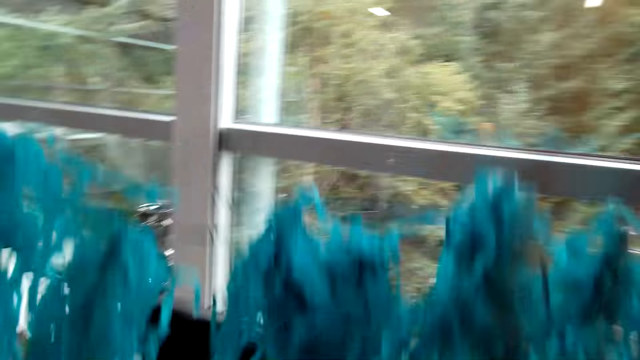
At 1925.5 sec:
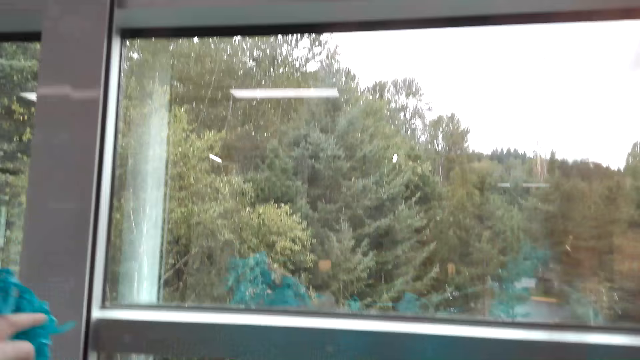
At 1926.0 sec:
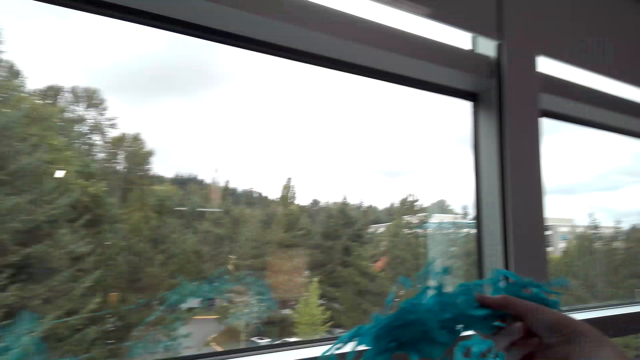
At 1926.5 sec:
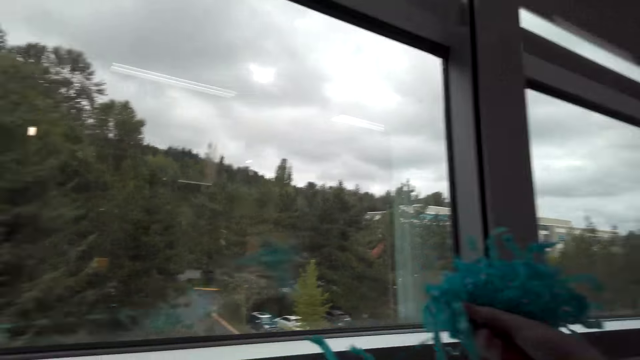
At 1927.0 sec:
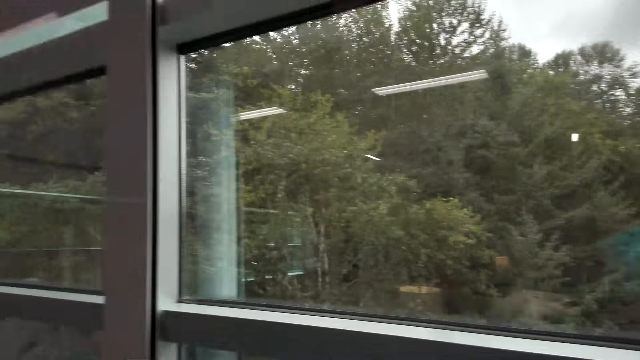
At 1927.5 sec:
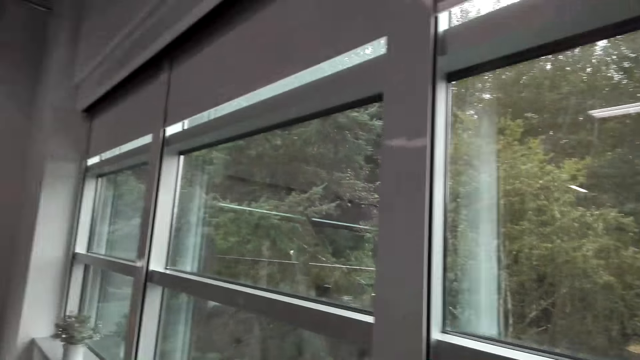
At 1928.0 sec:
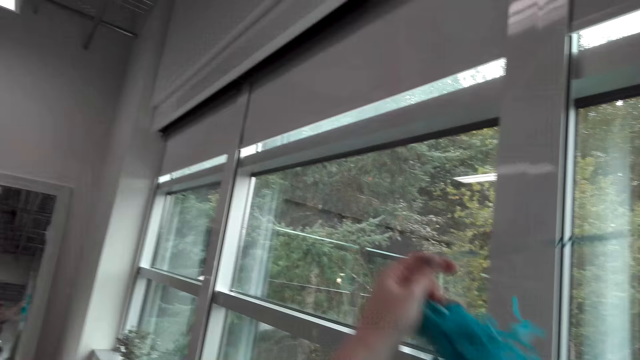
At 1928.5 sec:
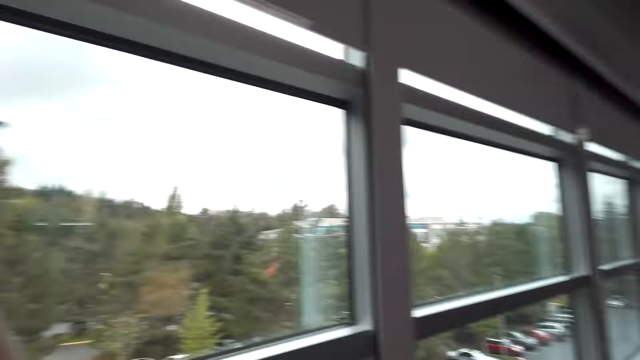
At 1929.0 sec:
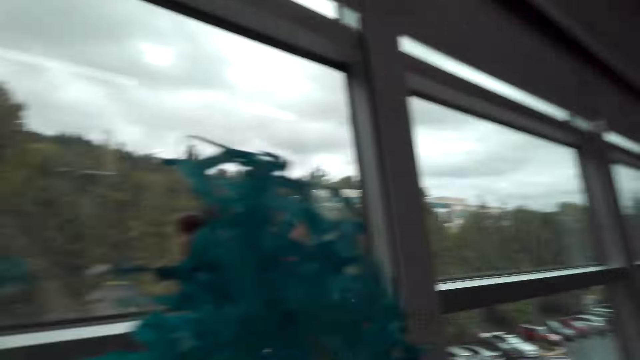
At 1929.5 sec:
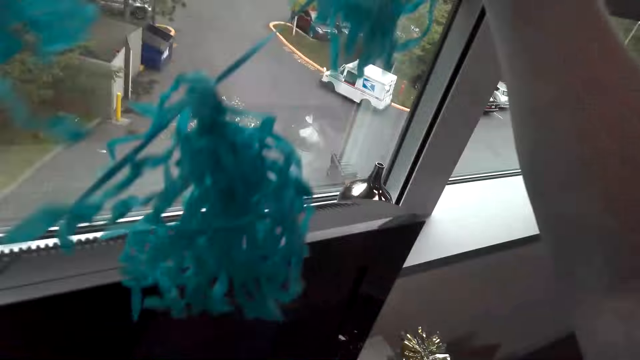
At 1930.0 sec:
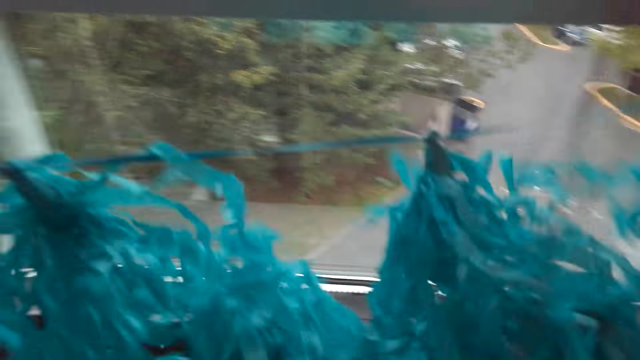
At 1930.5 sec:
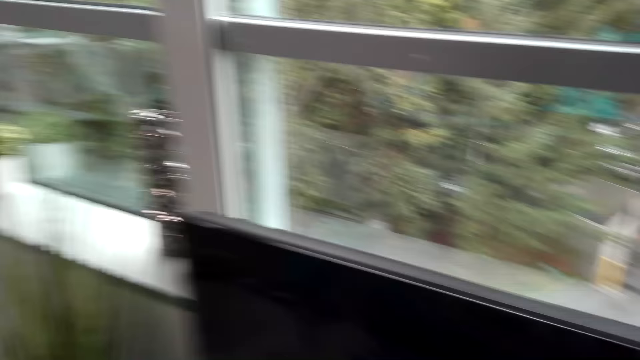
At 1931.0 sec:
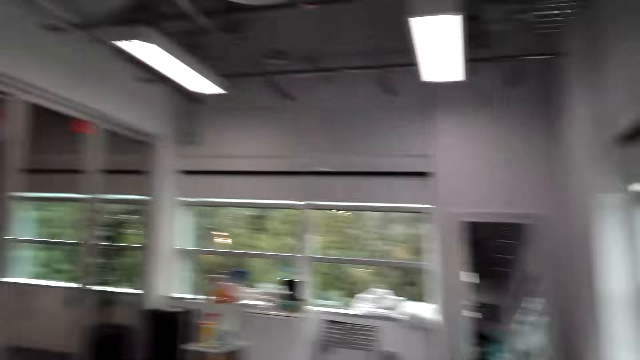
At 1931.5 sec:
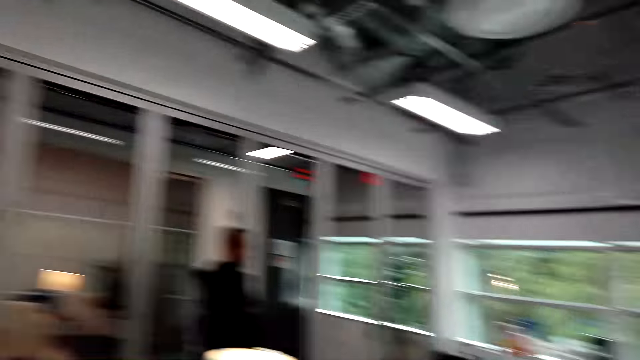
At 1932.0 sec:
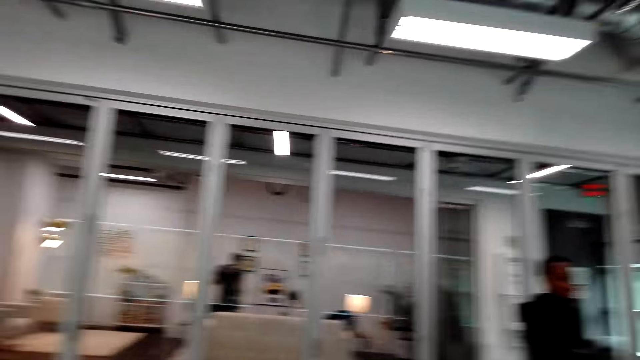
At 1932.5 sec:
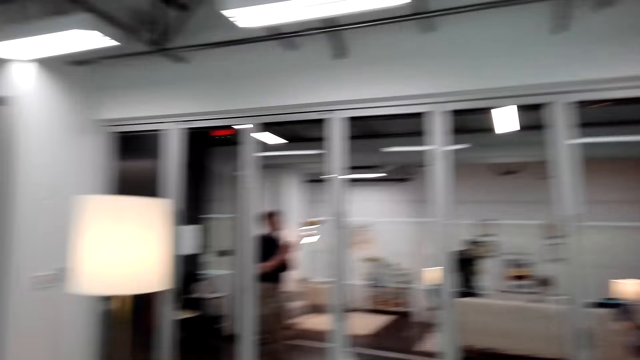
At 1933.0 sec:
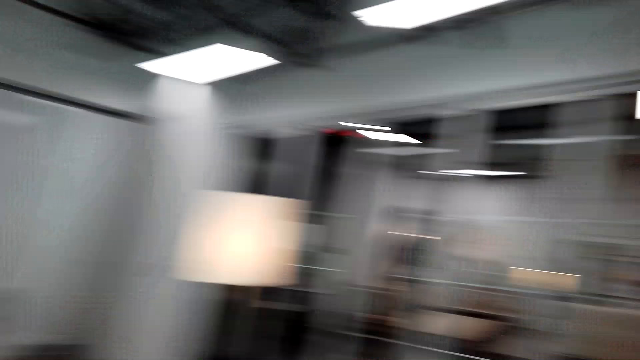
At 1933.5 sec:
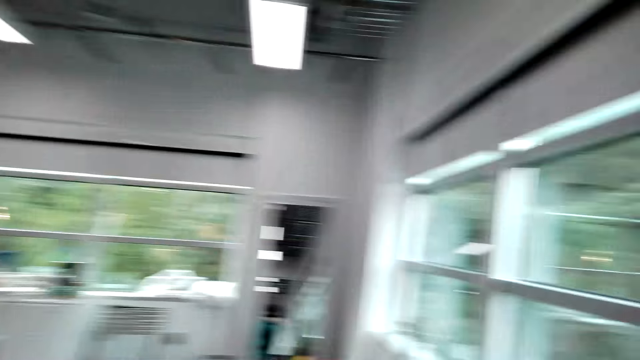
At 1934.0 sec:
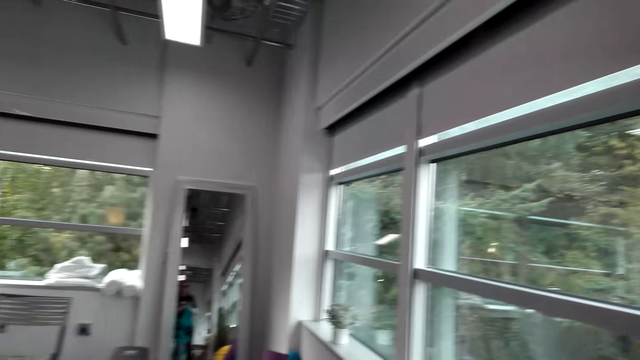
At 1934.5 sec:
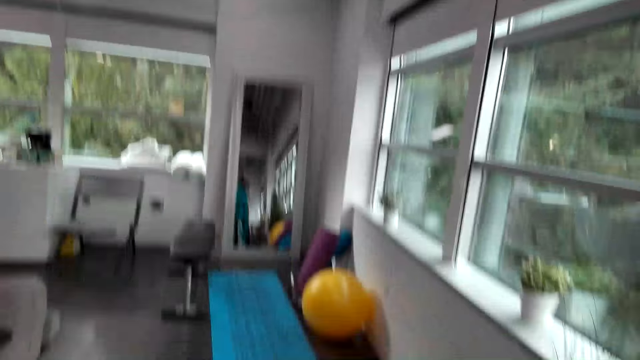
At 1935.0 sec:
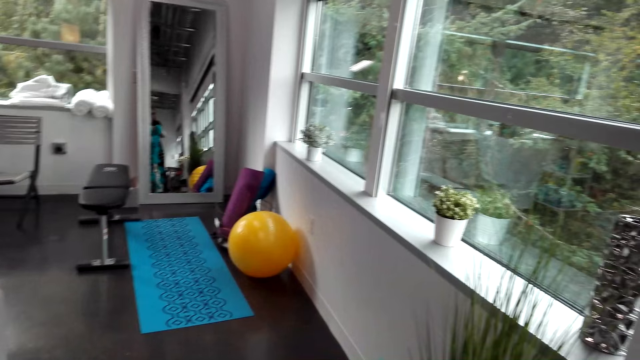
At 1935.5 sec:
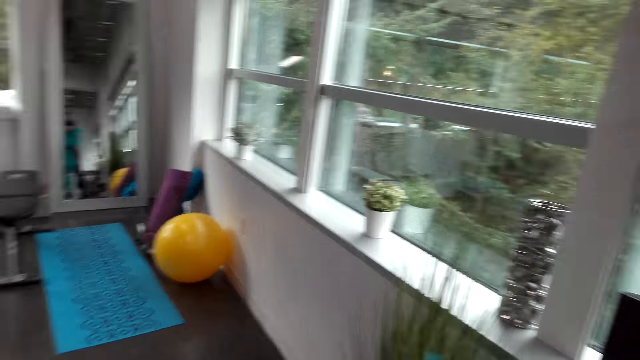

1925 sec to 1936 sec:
The camera wearer holds the decorations over the TV. They drop the decorative papers, walk around the house, pick up the decorative papers, and walk around the house.

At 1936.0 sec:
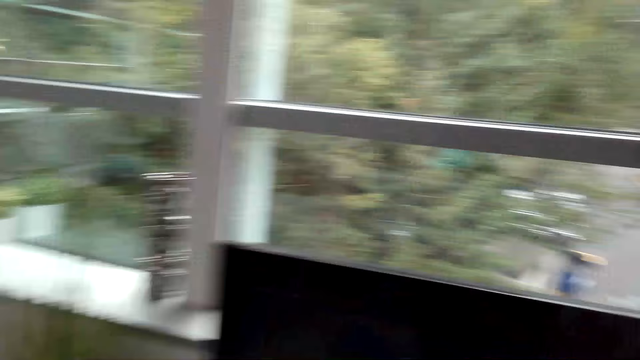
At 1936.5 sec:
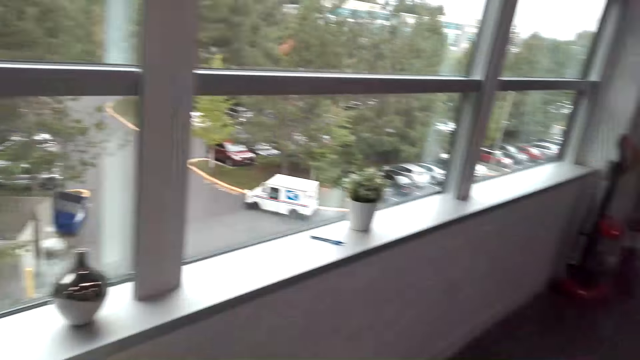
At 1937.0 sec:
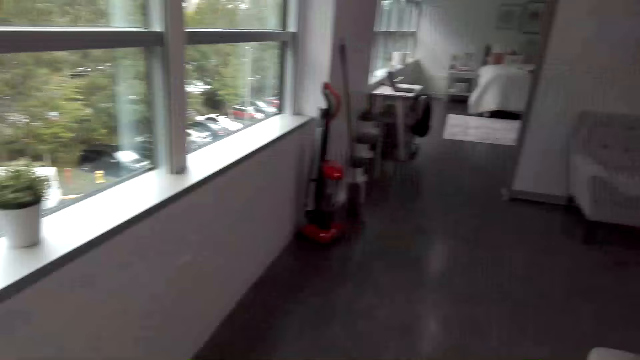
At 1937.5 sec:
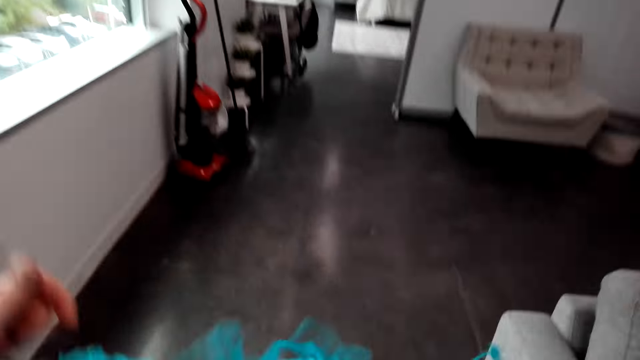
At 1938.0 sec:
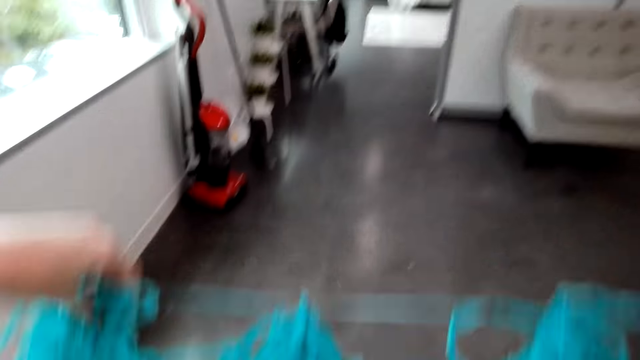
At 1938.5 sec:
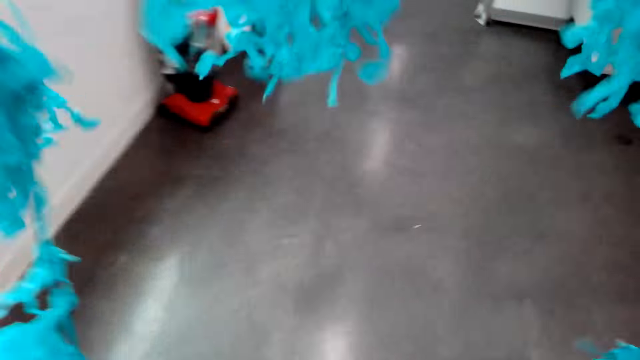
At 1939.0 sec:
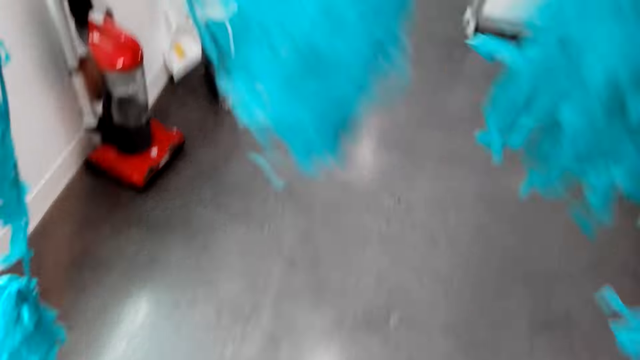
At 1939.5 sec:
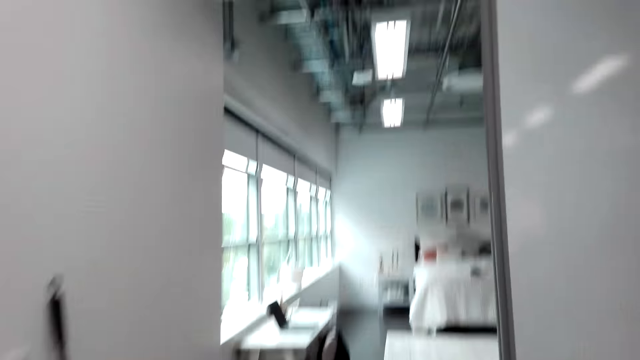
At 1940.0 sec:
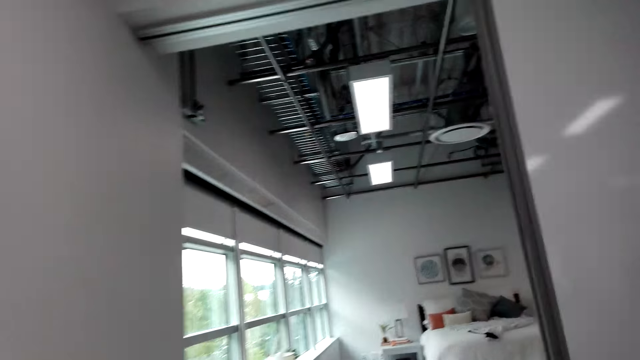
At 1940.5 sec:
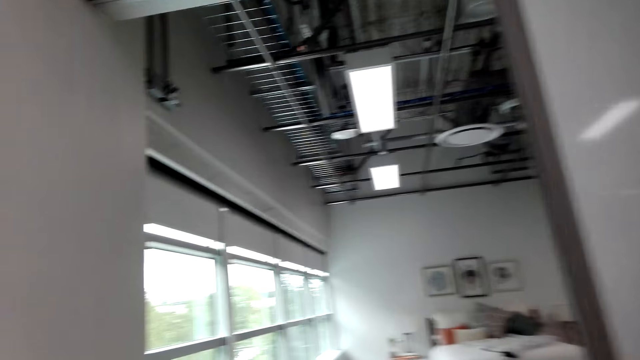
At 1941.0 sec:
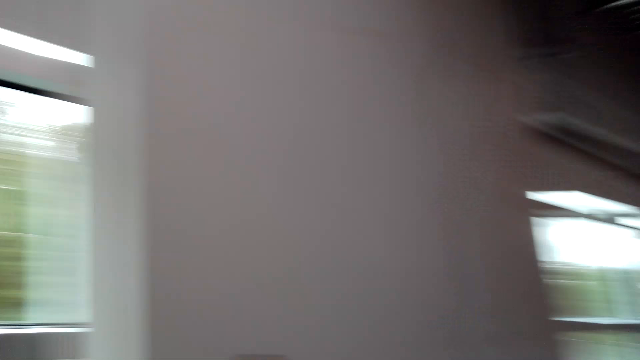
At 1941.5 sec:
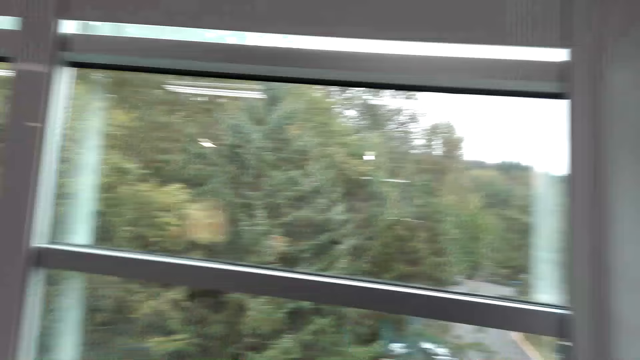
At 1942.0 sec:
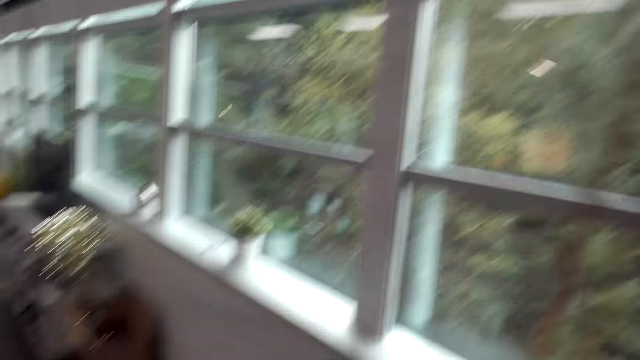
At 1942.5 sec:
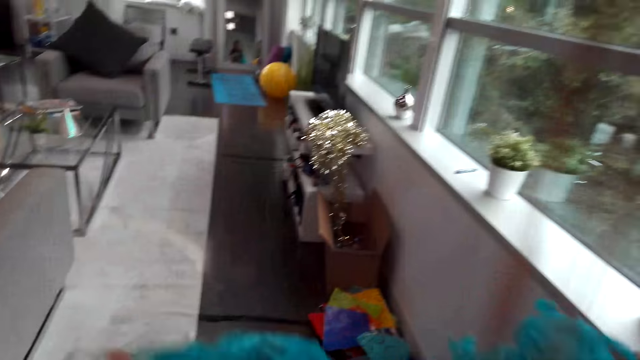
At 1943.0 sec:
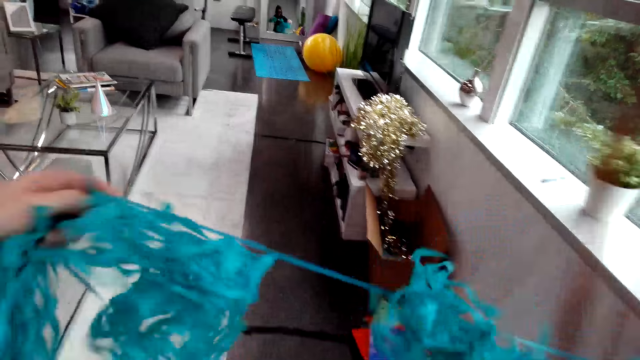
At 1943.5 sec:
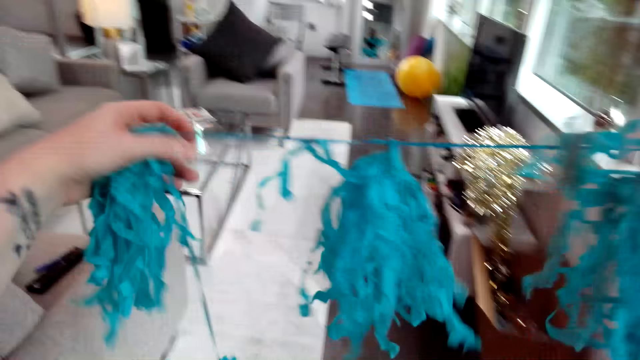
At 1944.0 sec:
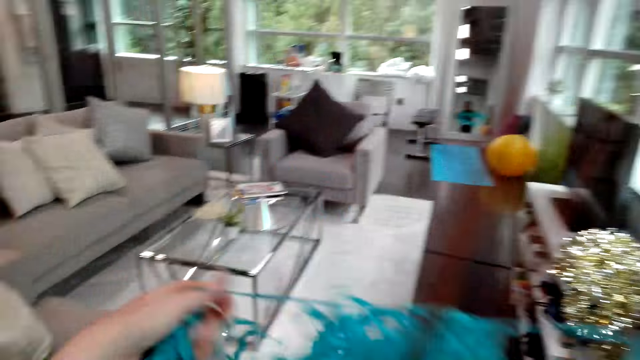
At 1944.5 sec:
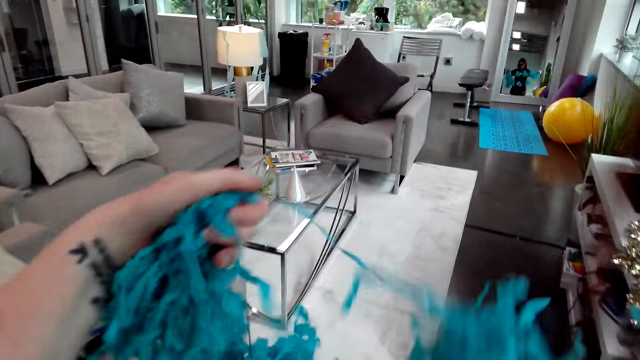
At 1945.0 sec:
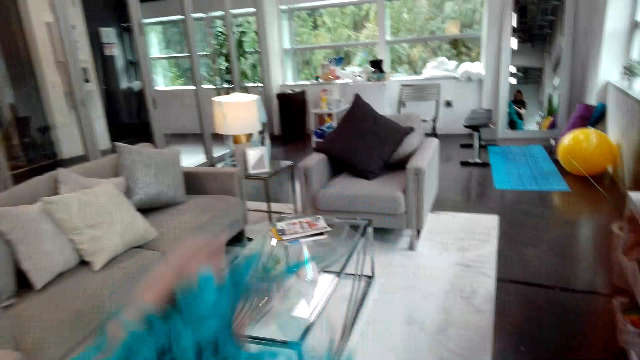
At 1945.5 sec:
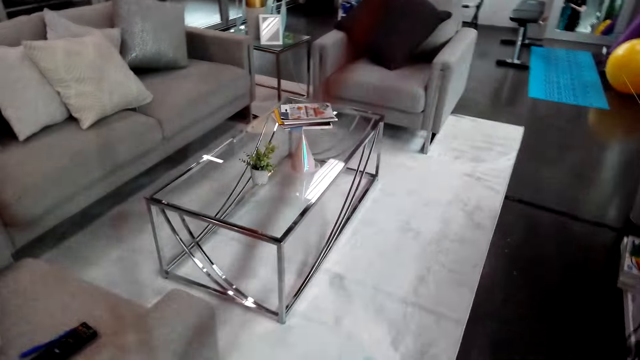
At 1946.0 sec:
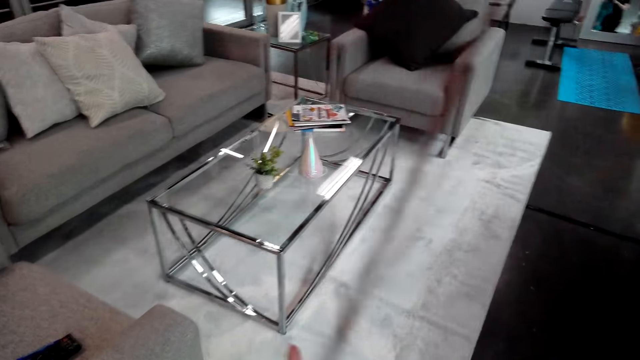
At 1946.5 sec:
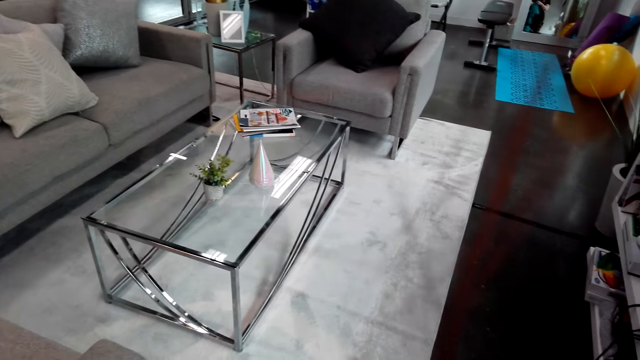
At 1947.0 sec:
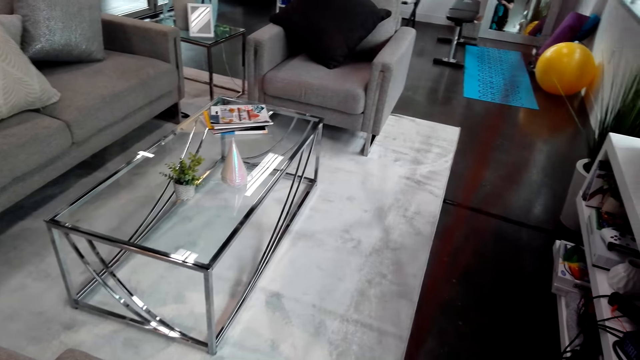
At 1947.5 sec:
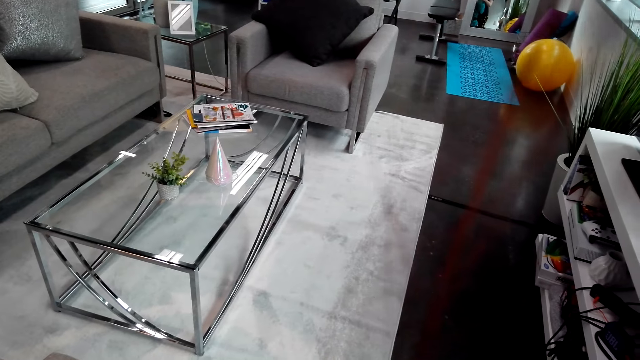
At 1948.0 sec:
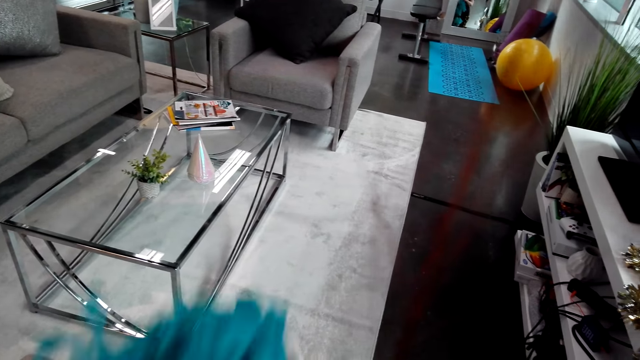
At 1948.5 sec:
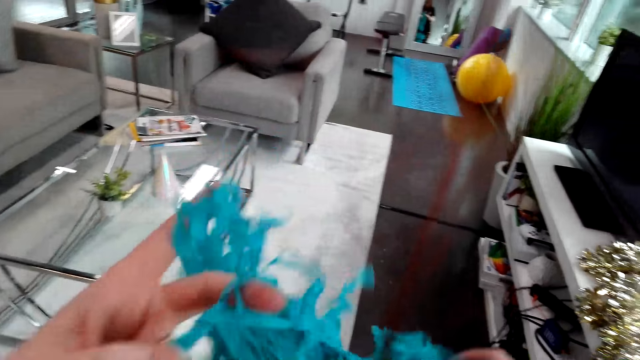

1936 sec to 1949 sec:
The camera wearer walks with the decorations in her hands. She holds the decorative papers. She walks around the house. She untangles the decorations with her hands. She holds the decorative papers.
